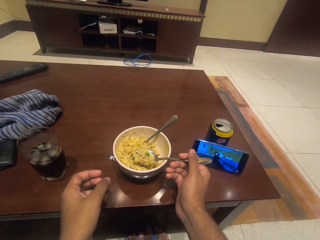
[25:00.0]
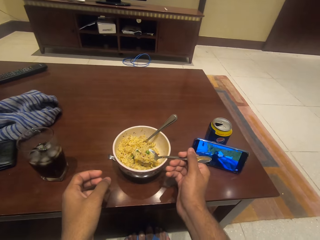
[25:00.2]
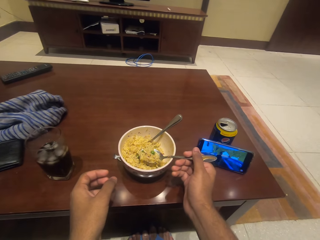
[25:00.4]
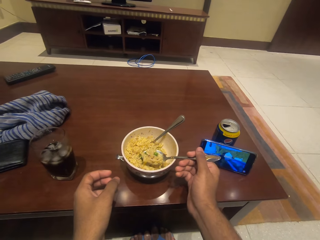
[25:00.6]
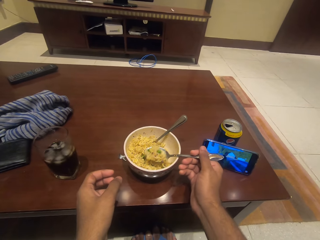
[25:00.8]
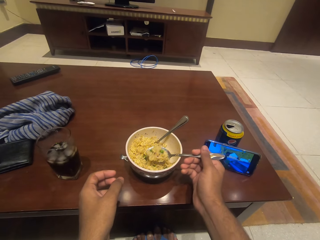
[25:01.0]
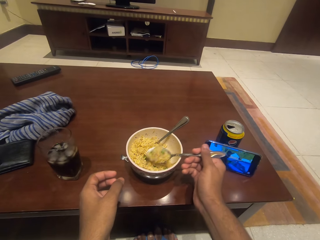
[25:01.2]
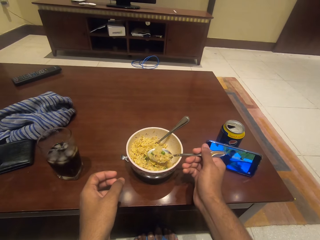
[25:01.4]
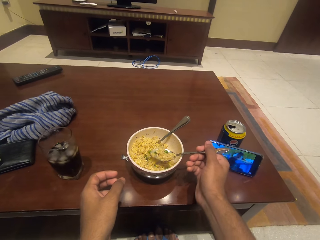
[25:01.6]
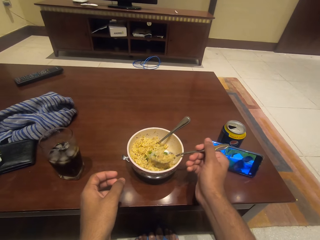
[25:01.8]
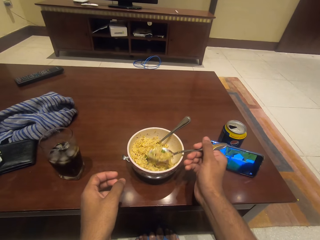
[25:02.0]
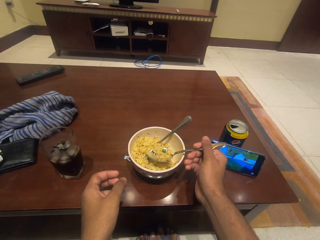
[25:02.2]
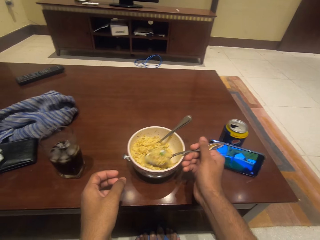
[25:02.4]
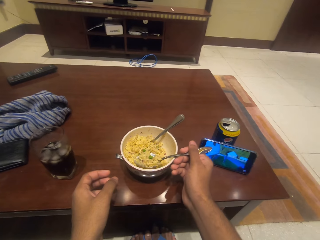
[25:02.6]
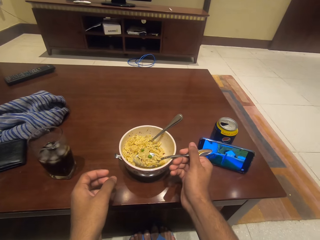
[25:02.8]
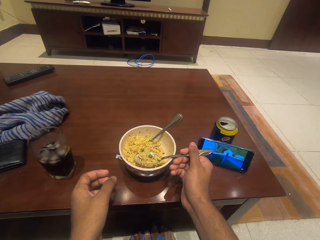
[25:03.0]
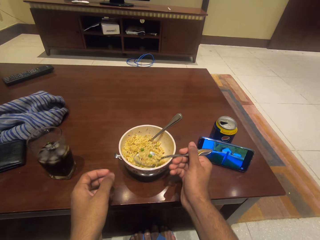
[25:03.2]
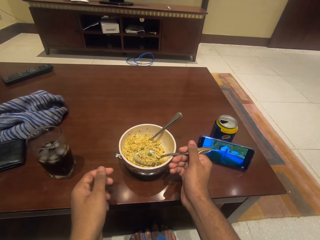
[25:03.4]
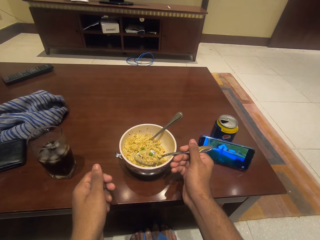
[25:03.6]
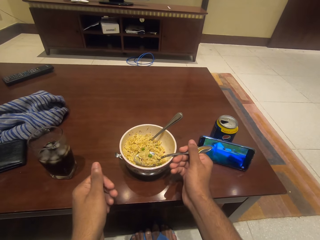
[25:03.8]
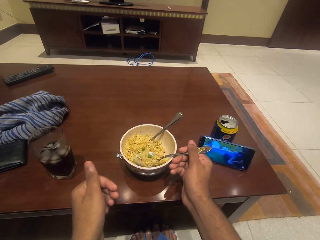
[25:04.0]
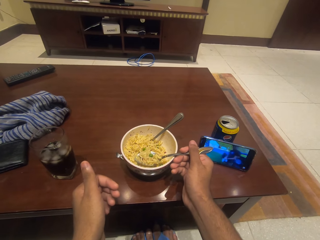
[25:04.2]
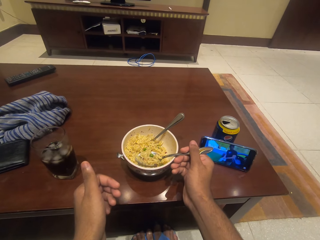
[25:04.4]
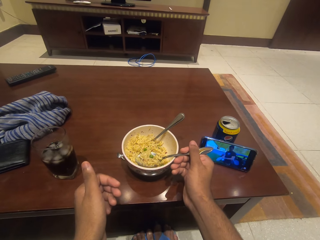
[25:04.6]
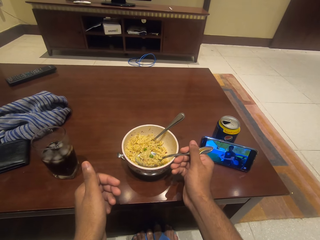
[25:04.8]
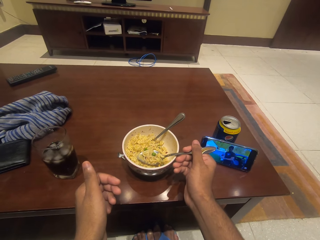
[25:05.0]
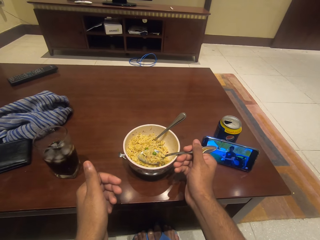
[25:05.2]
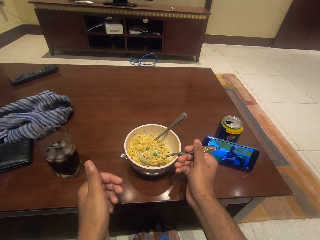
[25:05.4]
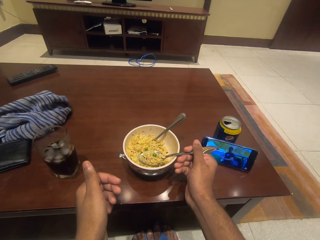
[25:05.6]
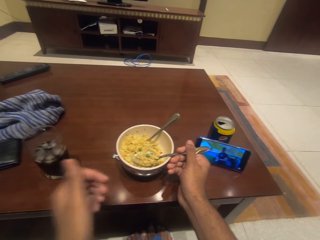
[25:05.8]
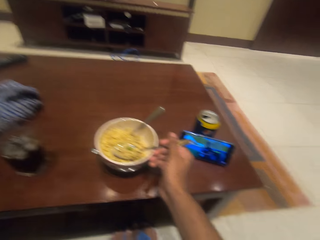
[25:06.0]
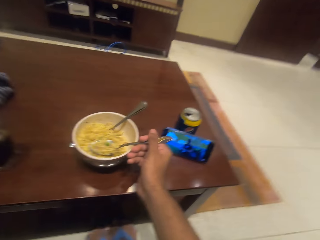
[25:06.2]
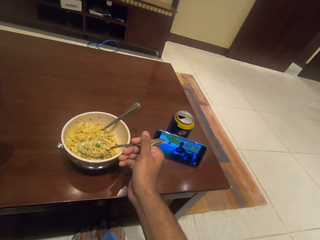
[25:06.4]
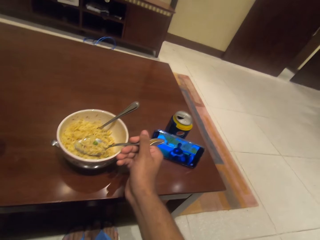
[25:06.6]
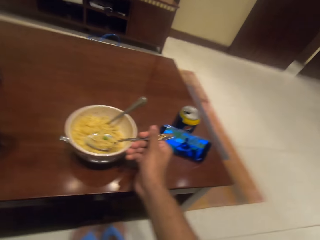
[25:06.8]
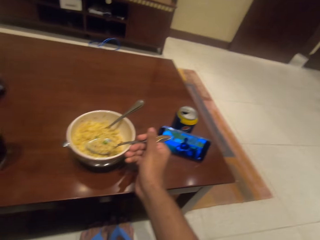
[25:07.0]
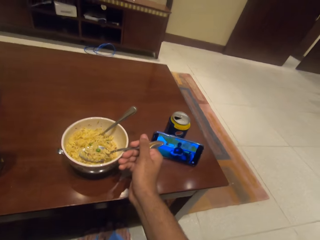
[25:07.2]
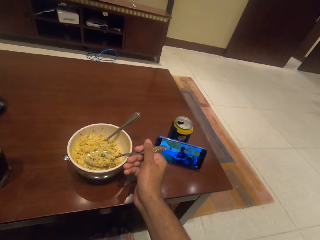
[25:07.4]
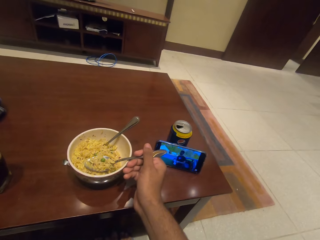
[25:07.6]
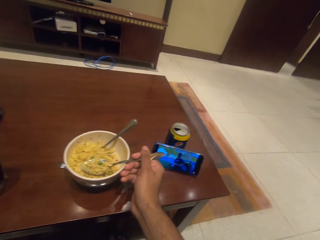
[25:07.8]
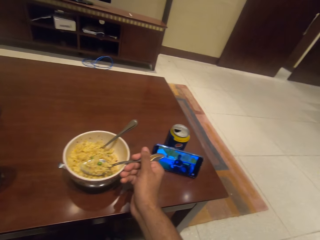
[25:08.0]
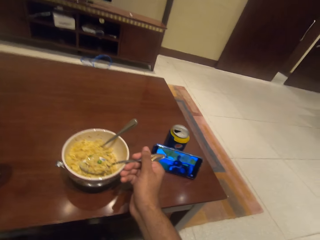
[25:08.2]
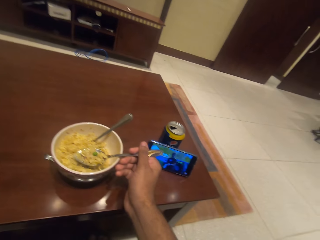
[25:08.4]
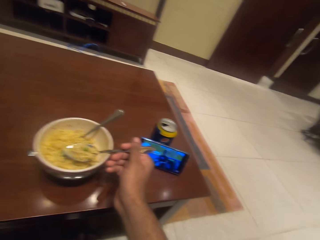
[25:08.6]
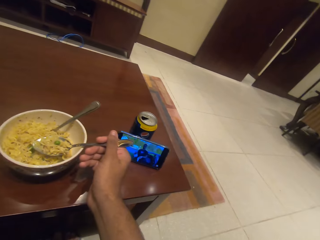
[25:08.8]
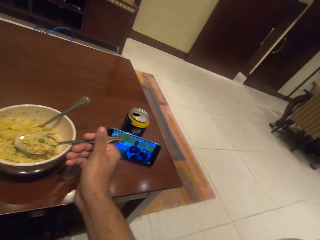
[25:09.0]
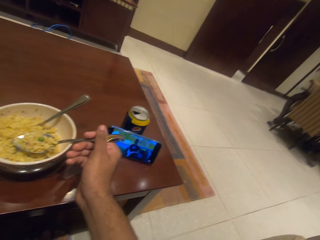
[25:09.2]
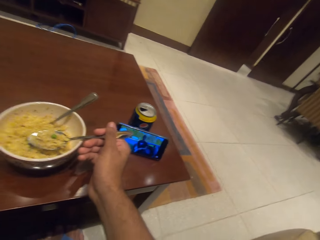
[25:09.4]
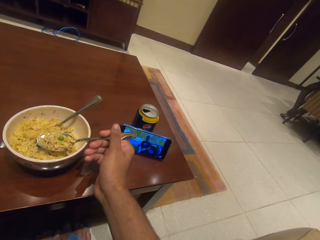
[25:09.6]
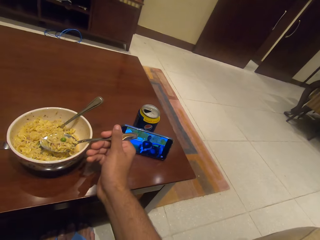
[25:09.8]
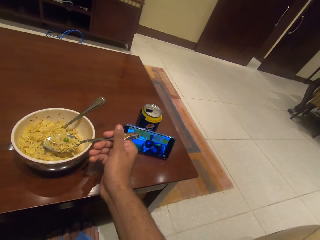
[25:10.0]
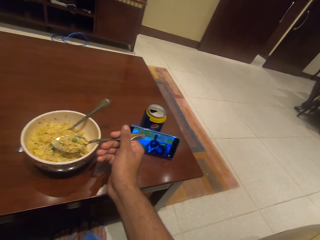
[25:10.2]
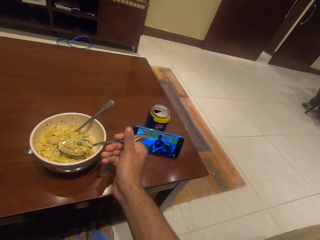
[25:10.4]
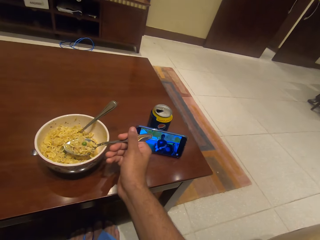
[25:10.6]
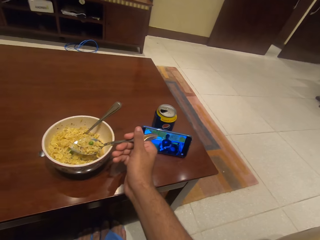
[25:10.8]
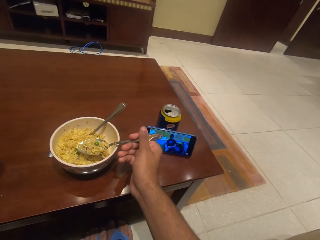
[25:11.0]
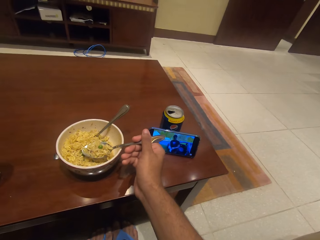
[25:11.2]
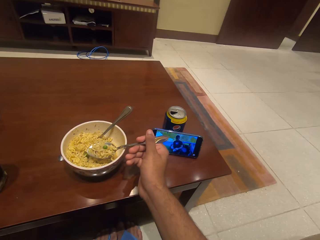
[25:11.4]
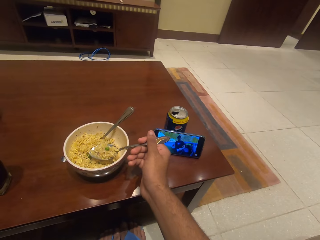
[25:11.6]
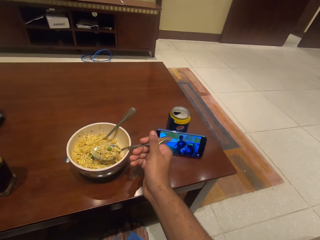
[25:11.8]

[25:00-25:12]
The camera wearer watches the movie on the phone.

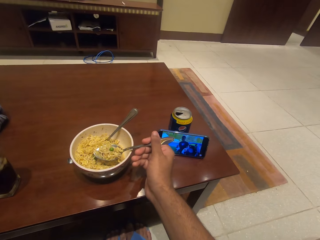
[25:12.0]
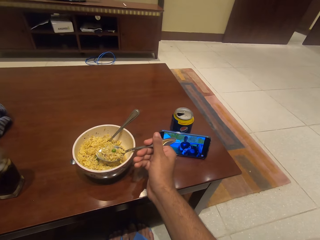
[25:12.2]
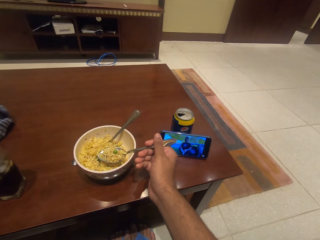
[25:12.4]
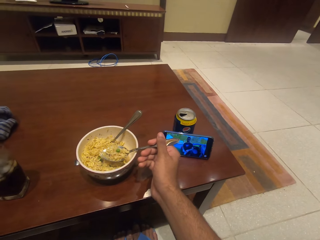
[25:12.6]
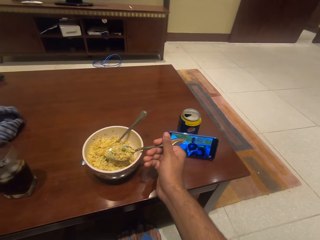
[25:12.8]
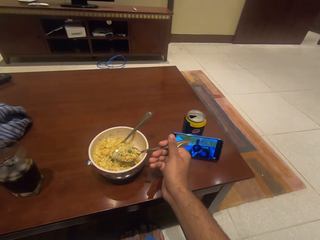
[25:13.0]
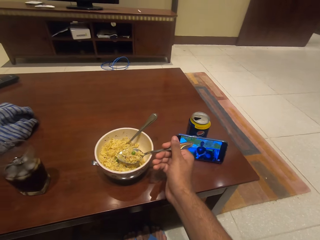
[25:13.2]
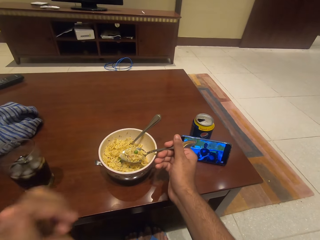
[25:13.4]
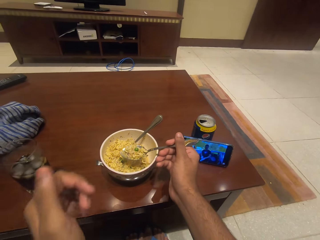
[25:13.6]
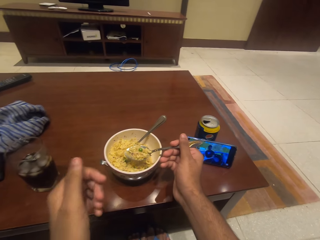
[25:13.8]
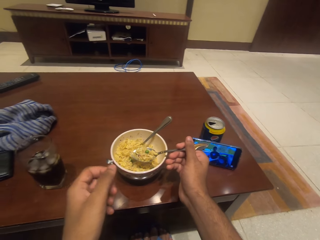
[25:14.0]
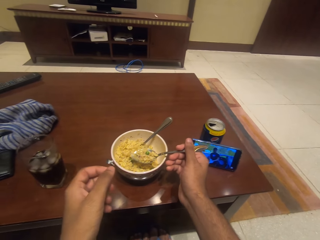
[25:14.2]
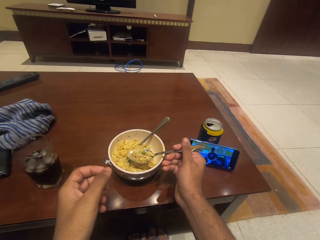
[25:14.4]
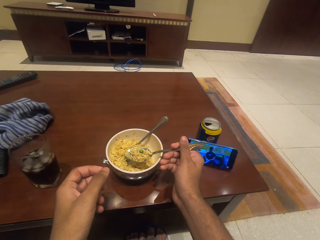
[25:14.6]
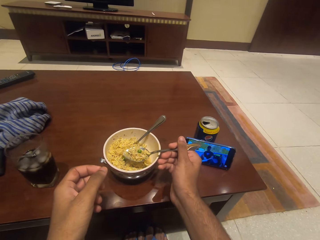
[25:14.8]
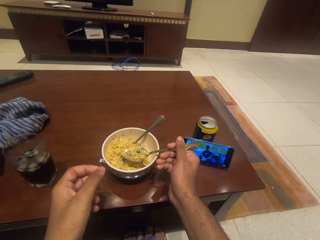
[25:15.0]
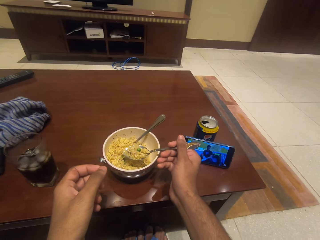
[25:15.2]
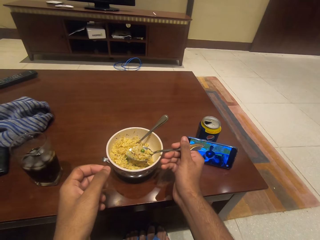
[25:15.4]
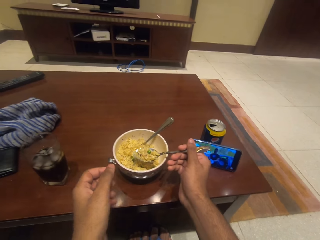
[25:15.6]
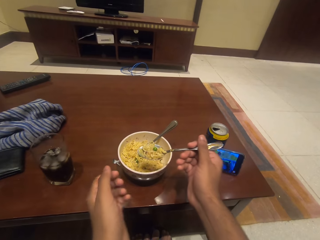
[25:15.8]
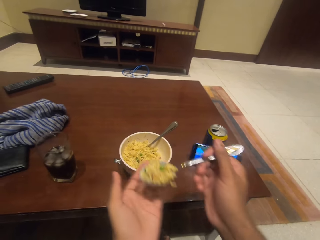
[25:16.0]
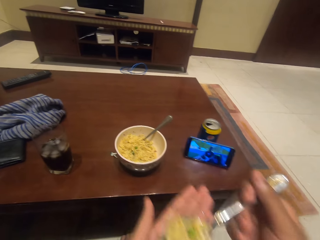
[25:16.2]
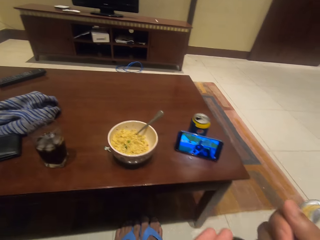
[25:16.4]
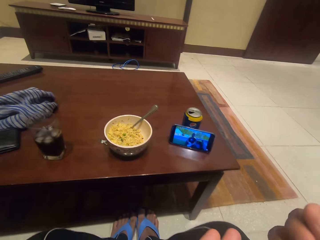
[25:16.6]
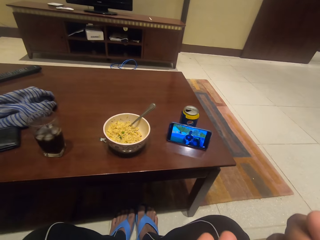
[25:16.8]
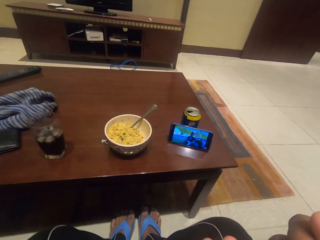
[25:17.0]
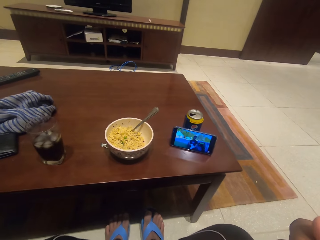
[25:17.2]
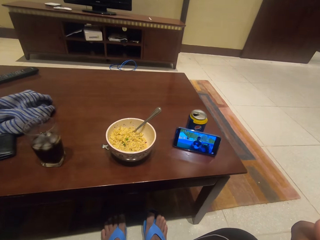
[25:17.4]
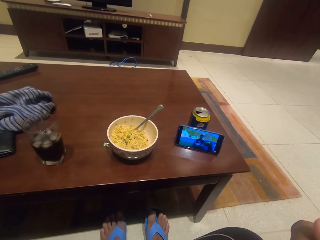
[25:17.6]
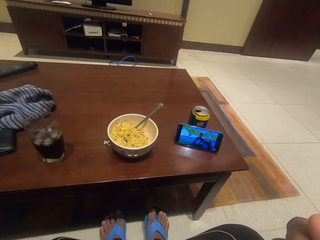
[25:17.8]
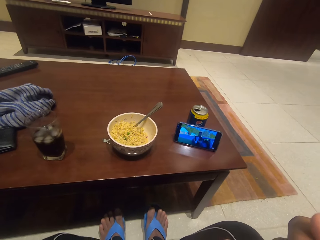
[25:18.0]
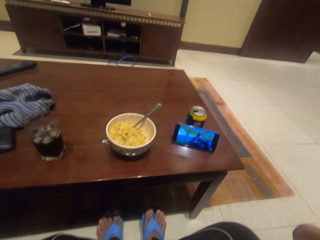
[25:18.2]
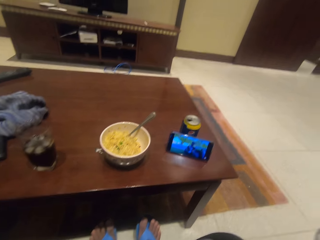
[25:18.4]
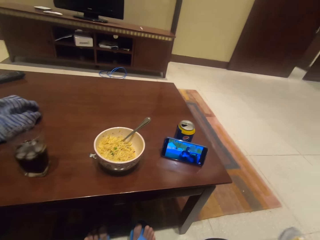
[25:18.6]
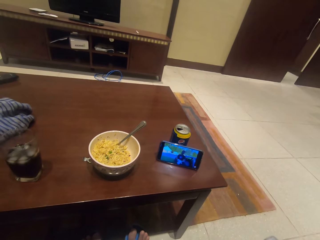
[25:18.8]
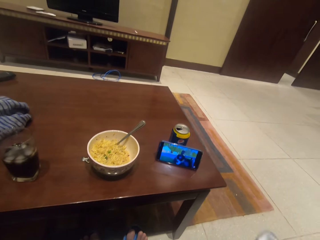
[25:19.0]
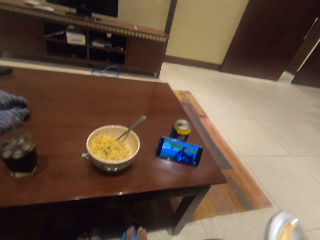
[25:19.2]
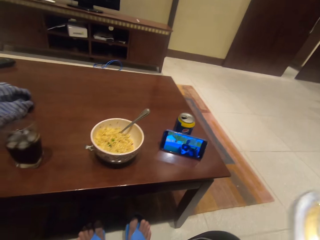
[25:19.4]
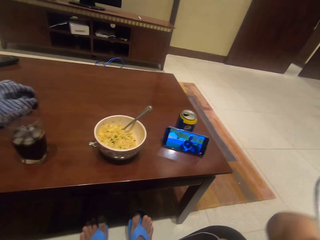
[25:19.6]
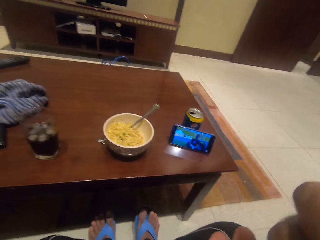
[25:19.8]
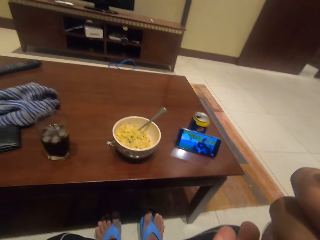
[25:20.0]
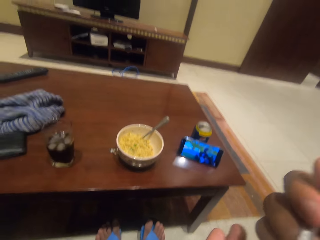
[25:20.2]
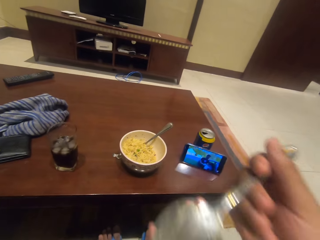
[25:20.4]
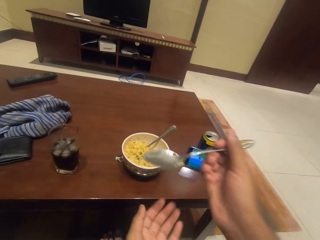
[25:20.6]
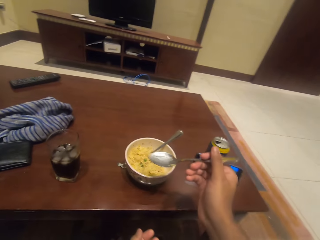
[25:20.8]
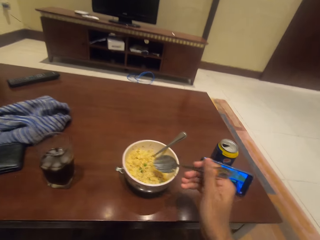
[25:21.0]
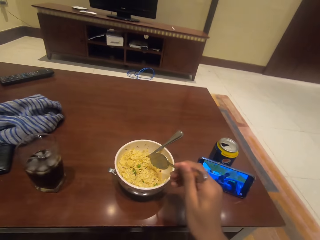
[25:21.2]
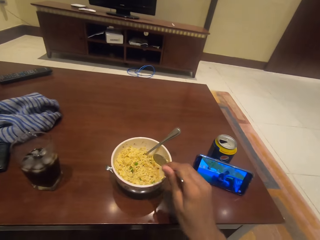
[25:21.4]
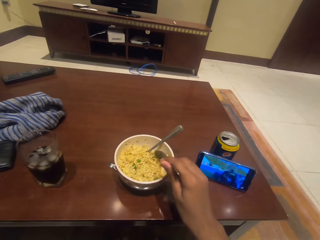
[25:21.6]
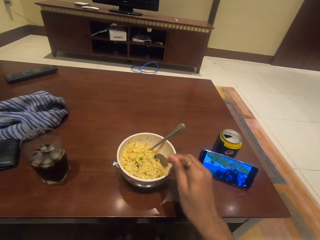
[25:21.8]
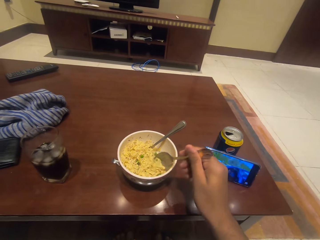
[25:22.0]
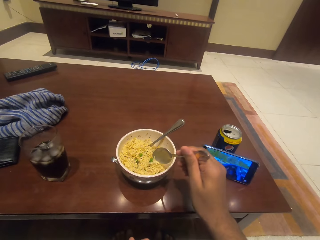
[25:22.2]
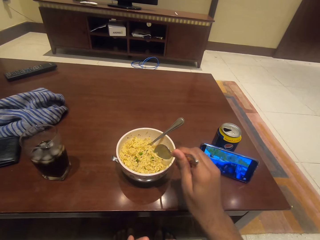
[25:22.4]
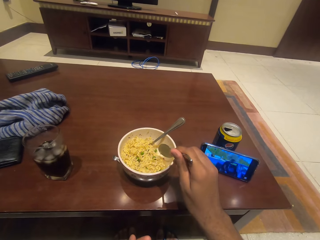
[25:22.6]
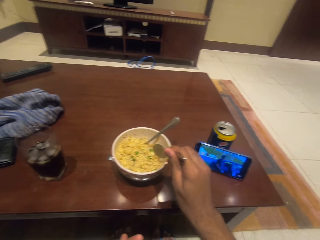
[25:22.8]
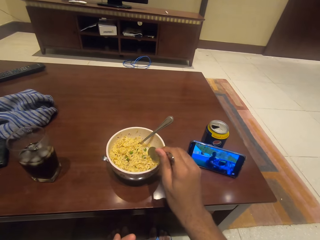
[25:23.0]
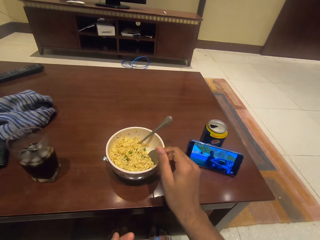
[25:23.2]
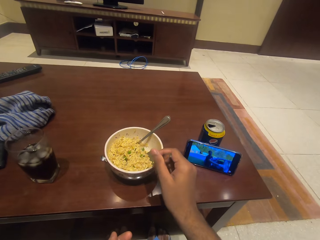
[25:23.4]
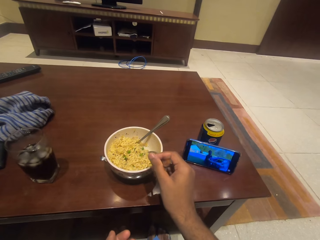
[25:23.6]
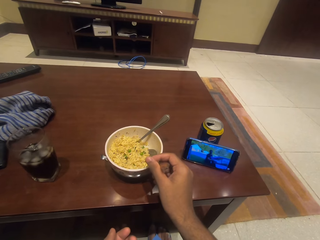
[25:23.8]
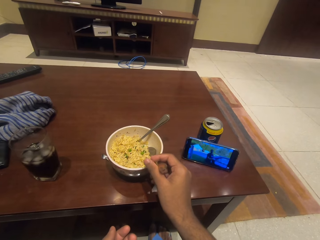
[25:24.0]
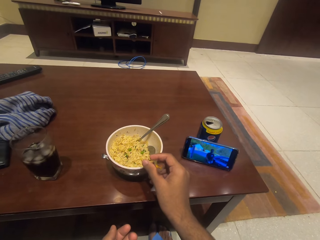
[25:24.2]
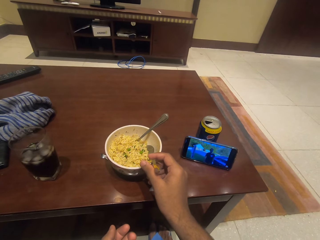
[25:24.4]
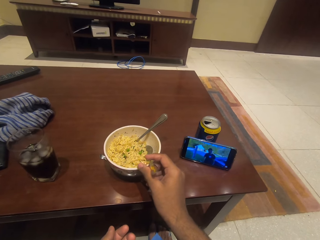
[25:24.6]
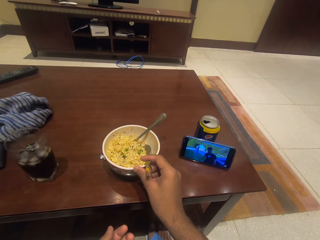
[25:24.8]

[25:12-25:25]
The camera wearer bites the noodles on the spoon. They scoop the food with the spoon.
